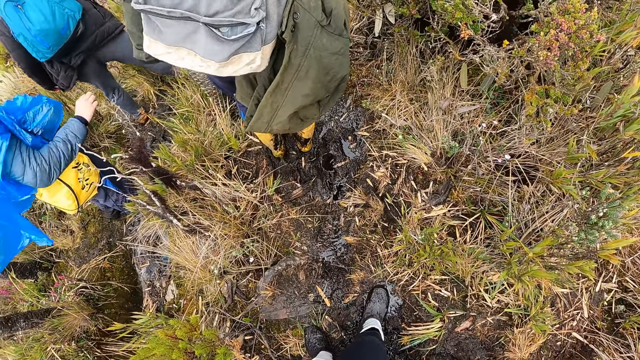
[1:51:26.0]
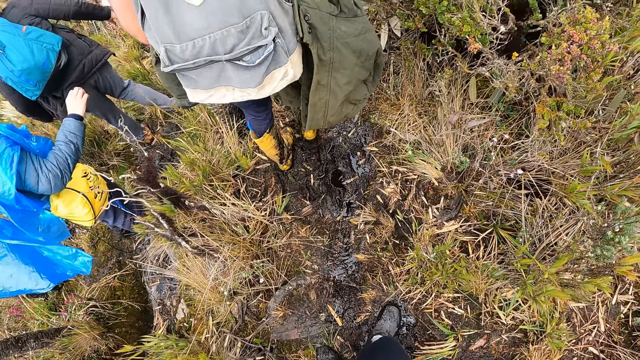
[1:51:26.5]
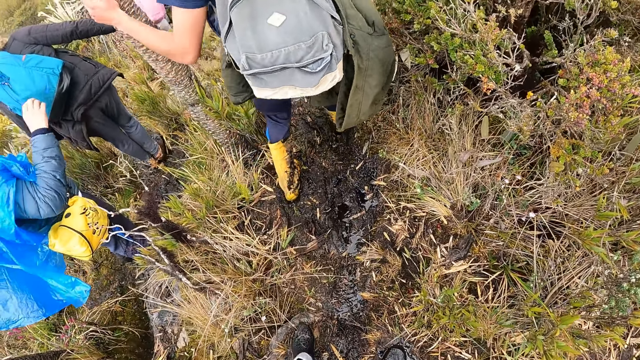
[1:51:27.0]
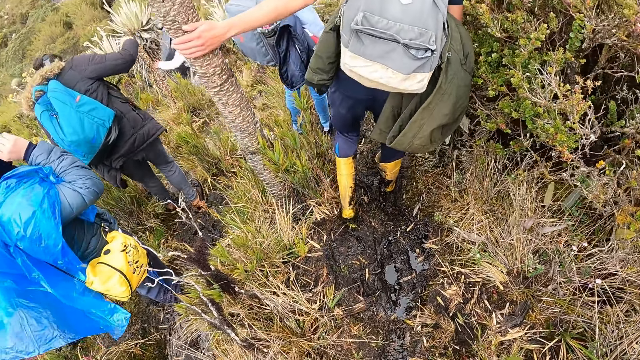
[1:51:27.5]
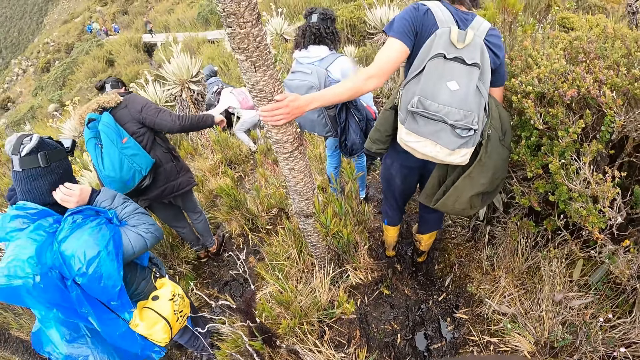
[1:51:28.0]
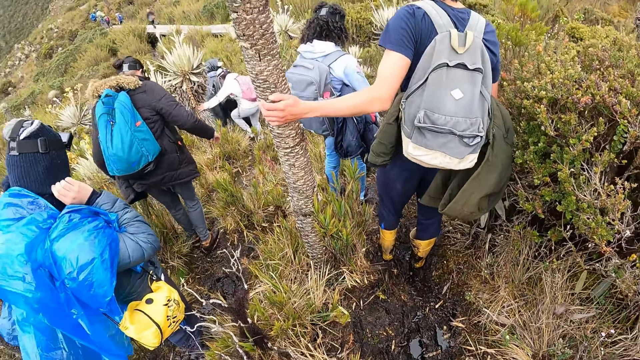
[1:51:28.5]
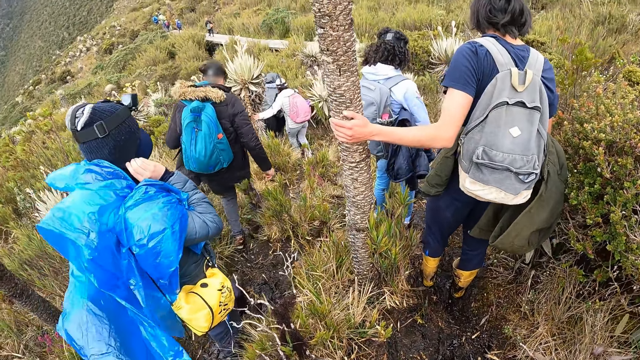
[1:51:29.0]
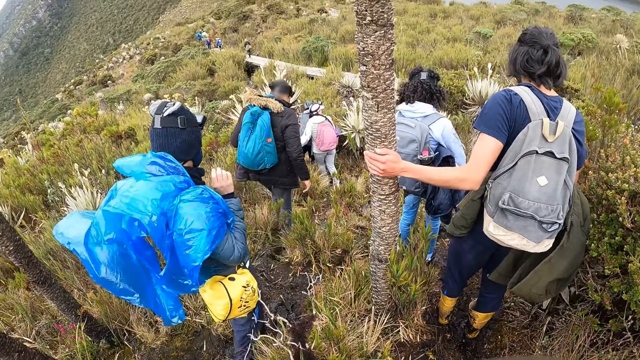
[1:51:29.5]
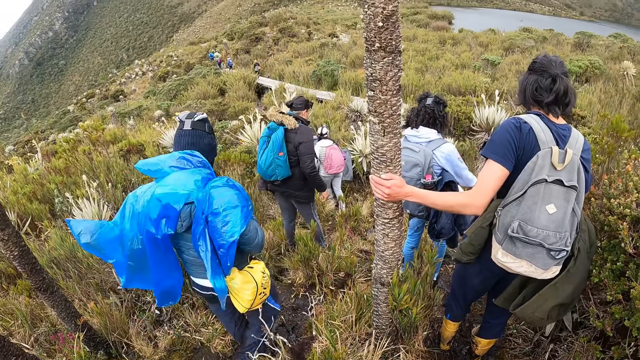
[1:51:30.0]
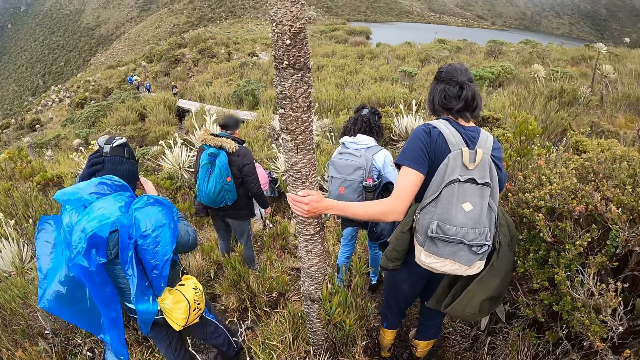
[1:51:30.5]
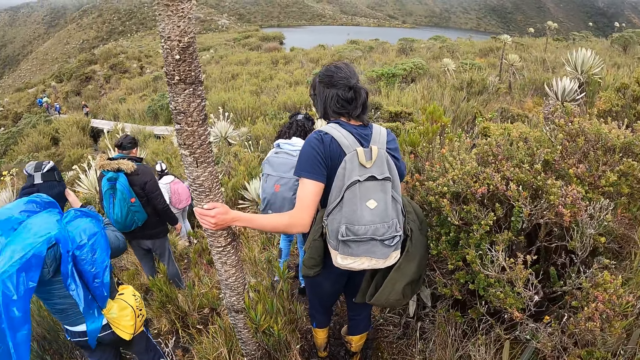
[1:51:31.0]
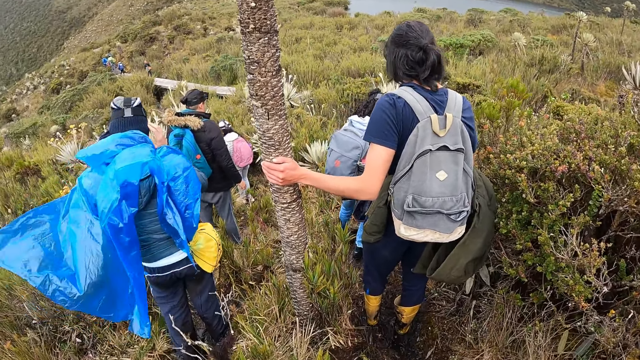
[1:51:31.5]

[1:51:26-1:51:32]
The man holds a tree with his left hand.

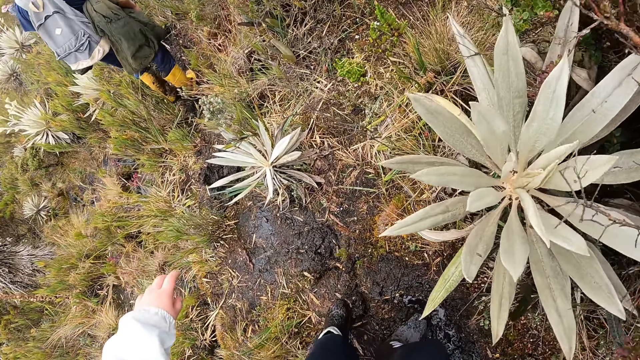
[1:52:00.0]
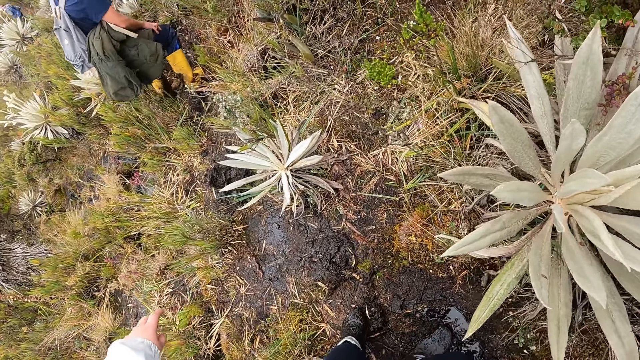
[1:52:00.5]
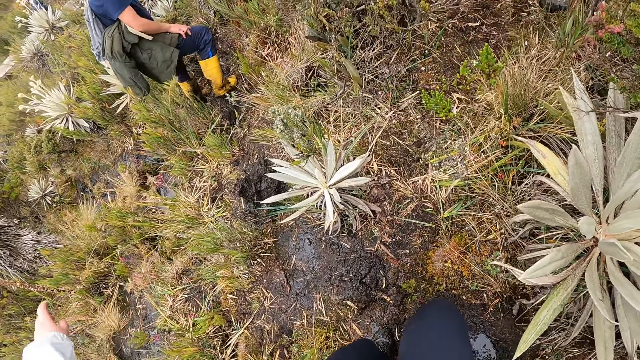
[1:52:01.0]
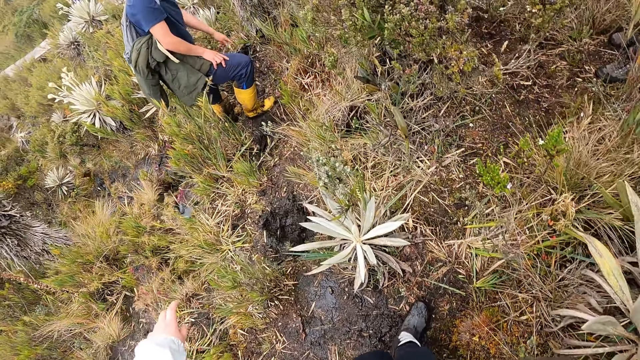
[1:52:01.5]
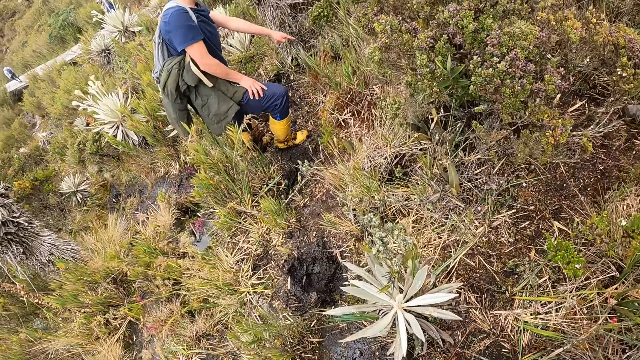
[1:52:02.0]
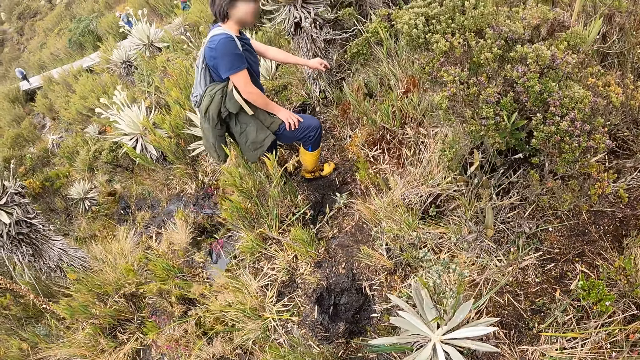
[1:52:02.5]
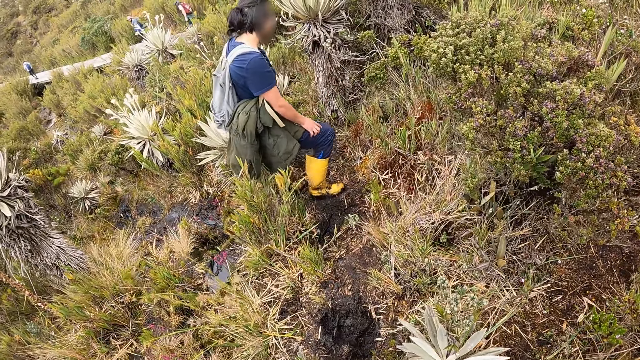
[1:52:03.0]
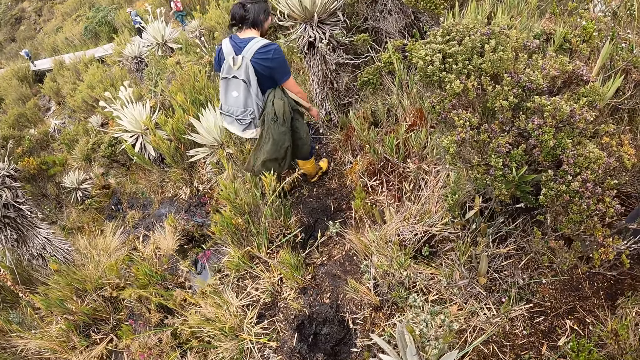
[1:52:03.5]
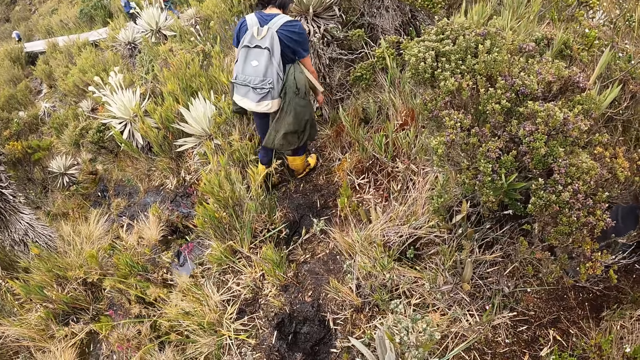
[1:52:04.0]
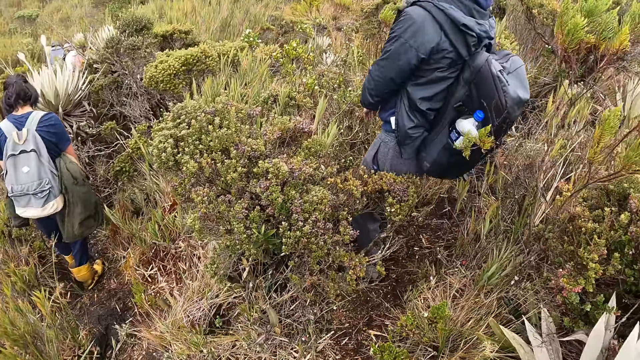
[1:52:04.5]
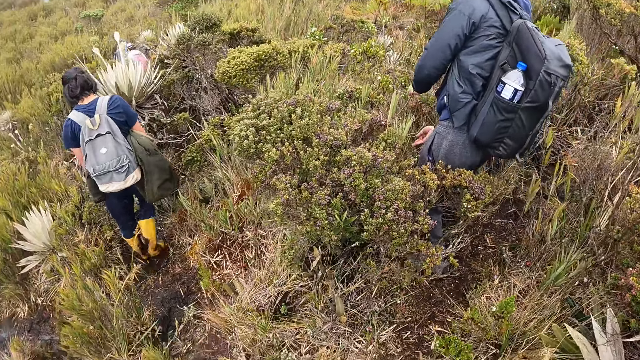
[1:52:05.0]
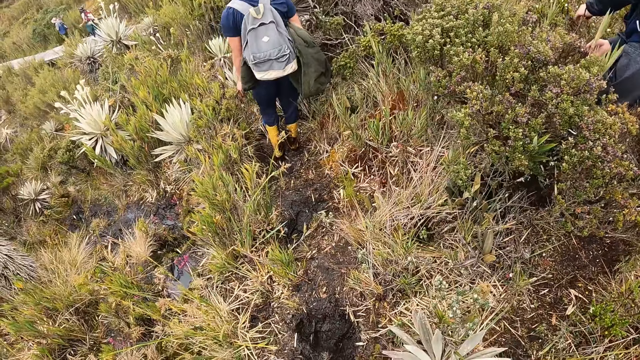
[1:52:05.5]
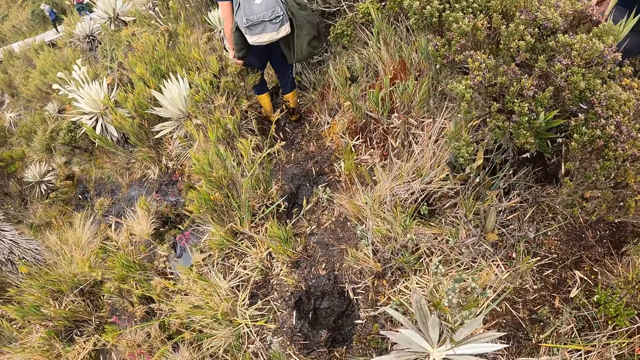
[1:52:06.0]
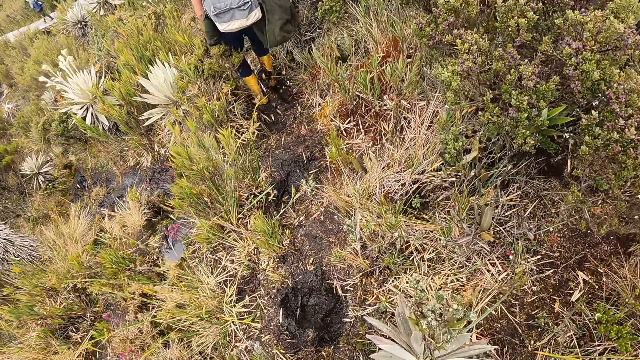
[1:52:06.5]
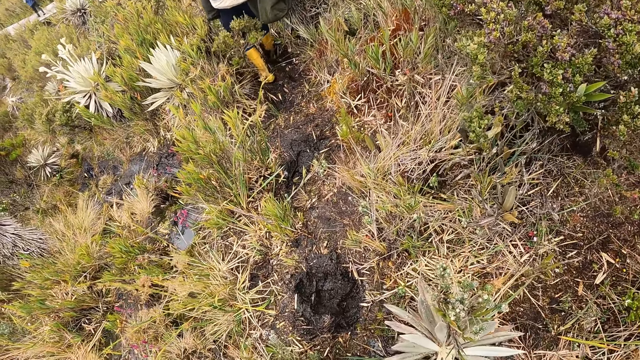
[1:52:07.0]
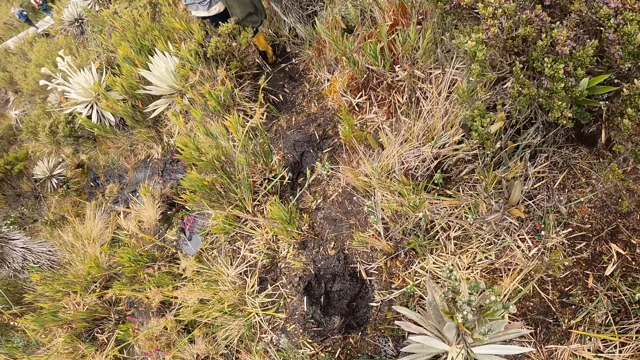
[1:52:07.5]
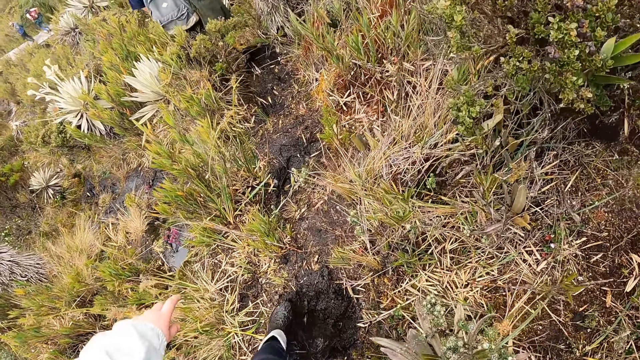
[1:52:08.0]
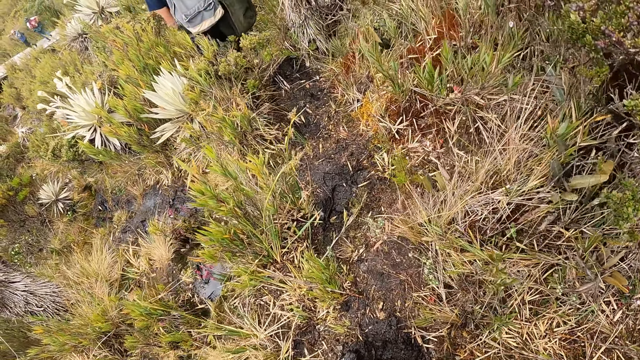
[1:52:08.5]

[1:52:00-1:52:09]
The man interacts with the camera wearer. The camera wearer walks on the mountain pathway with the group of people.

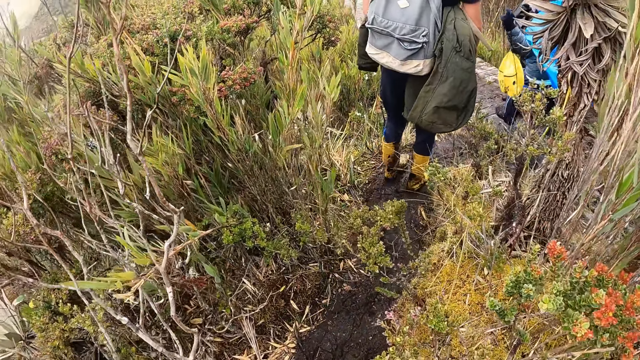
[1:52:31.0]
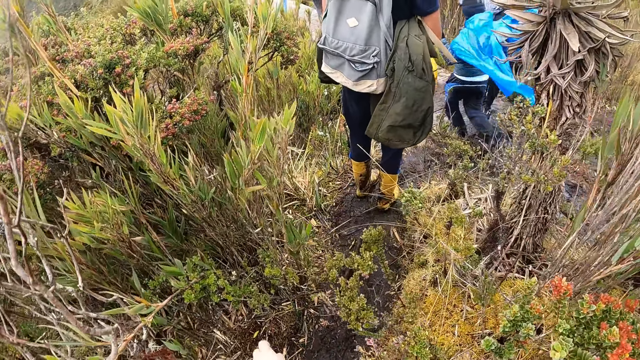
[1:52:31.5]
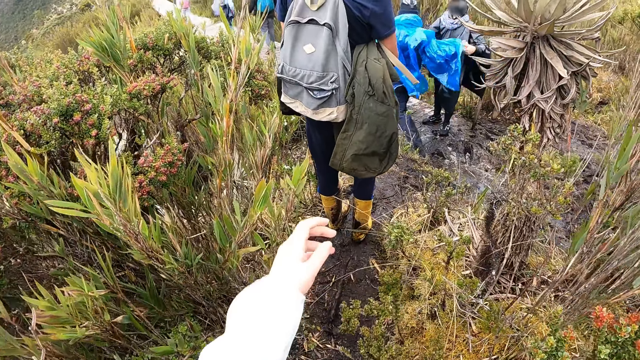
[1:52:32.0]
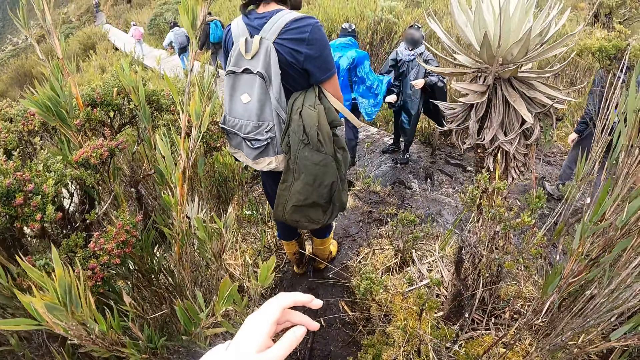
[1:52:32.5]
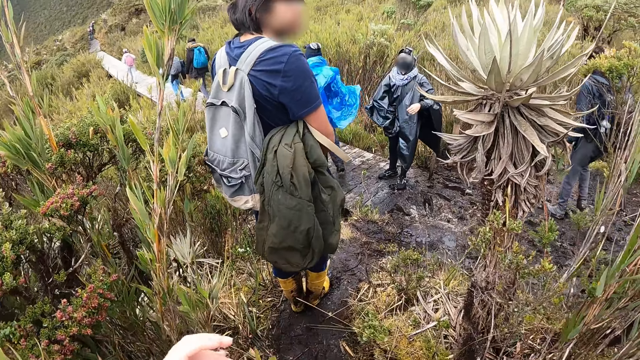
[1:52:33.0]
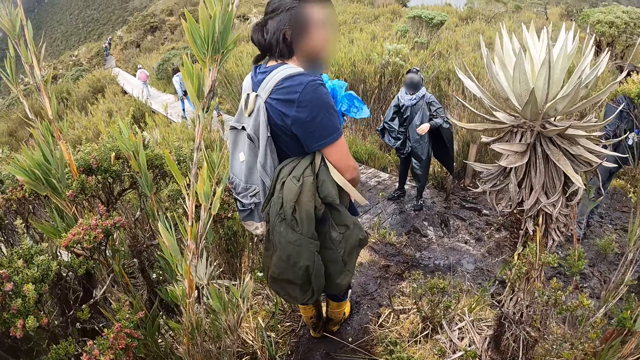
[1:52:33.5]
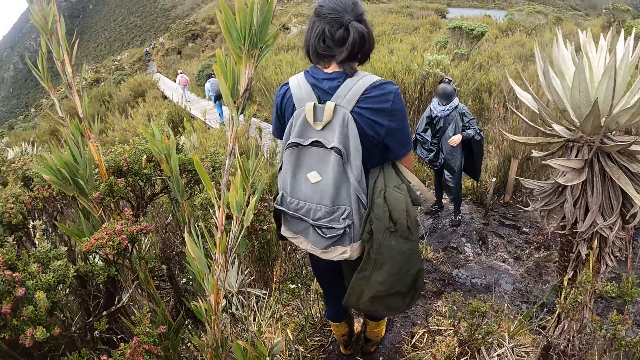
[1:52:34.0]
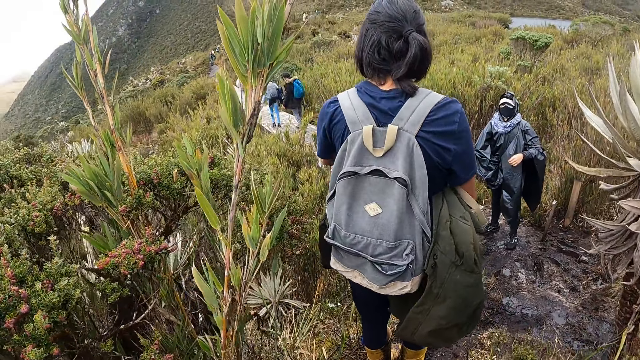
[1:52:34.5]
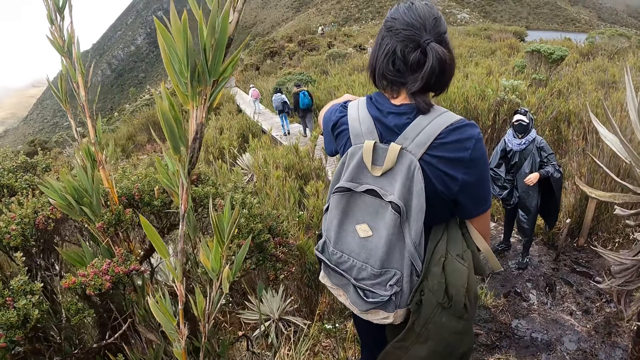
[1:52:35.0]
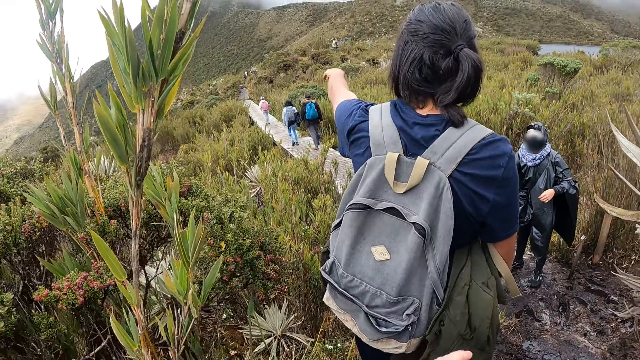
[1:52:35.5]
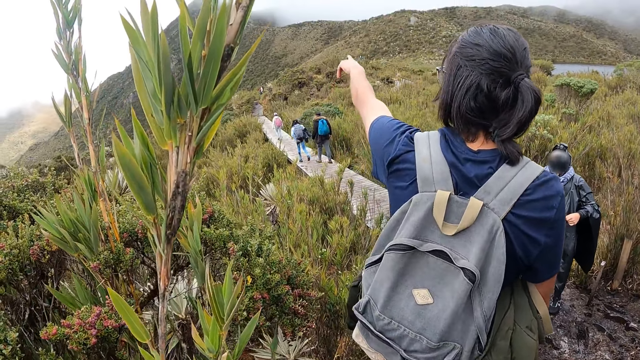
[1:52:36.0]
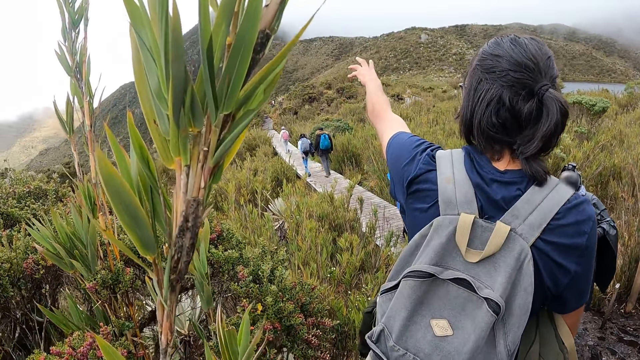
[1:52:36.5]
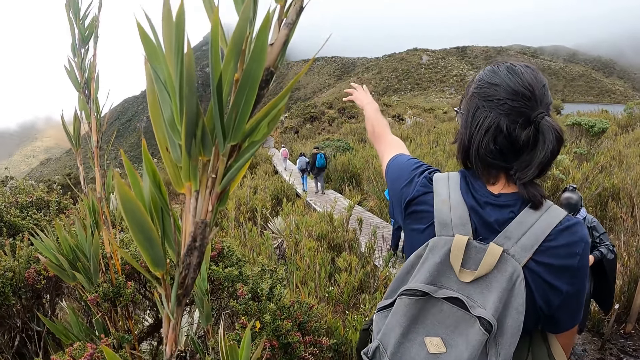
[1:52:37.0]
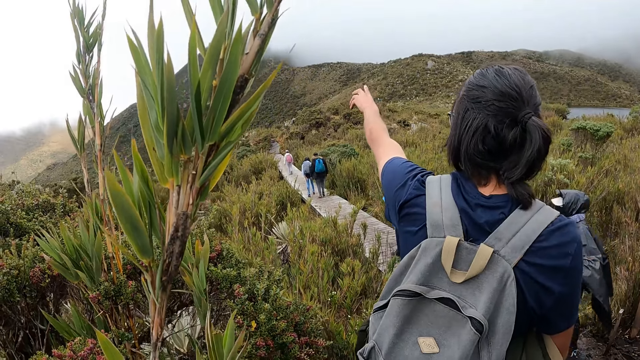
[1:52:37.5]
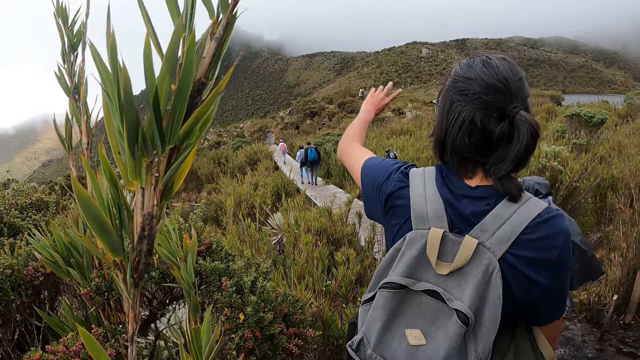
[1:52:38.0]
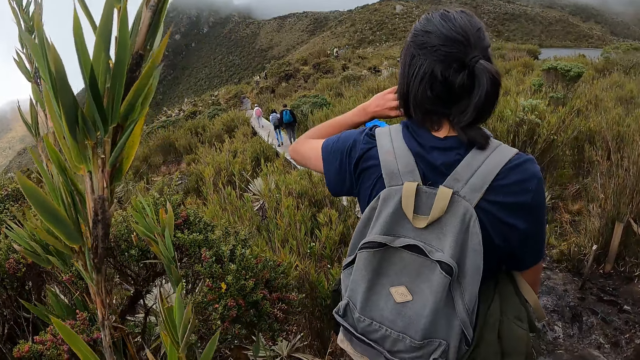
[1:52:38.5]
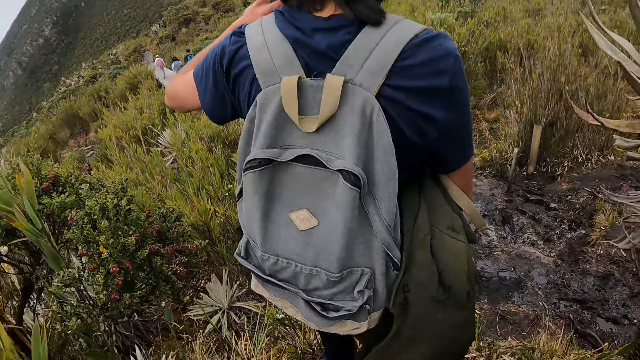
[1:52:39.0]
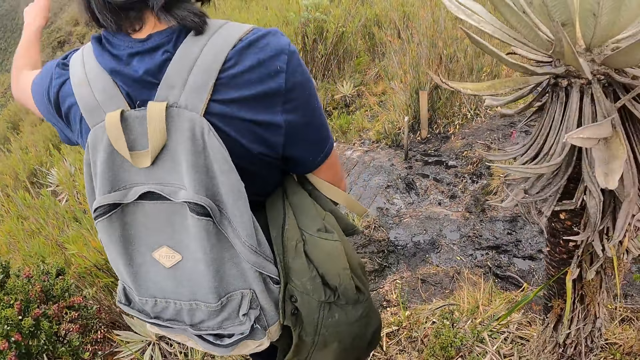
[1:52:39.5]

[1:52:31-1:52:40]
The camera wearer interacts with the man. The man makes a gesture.
